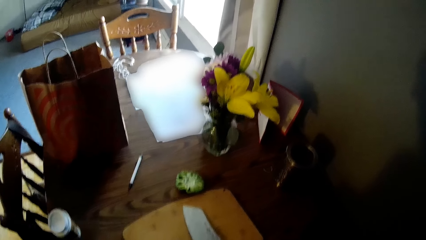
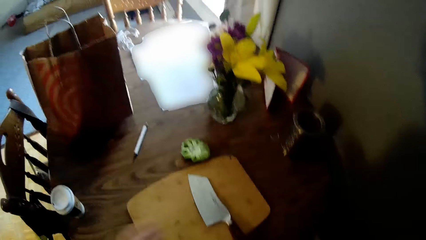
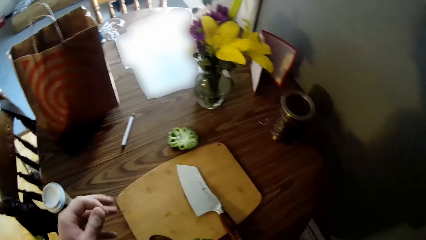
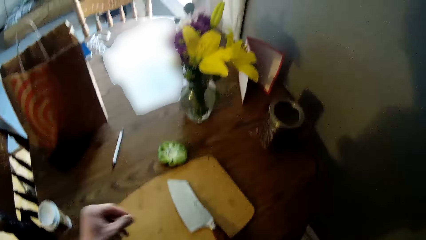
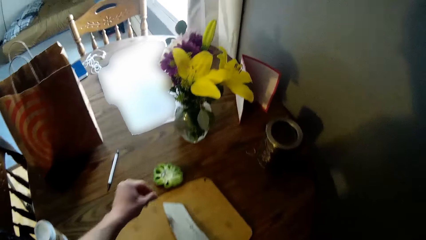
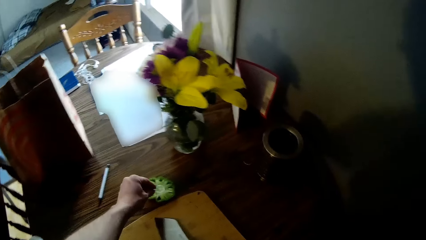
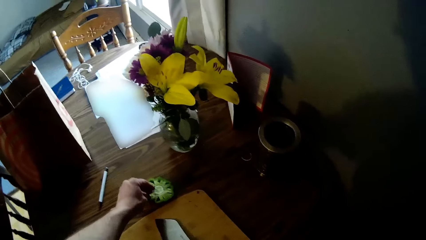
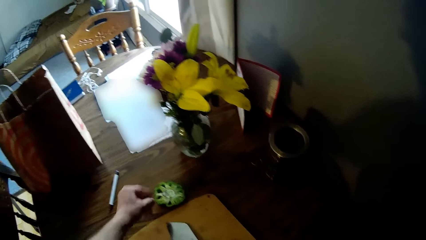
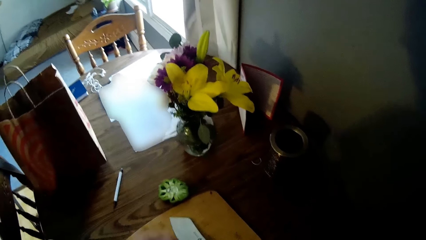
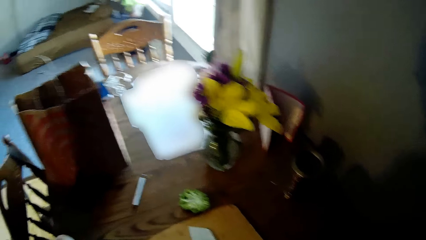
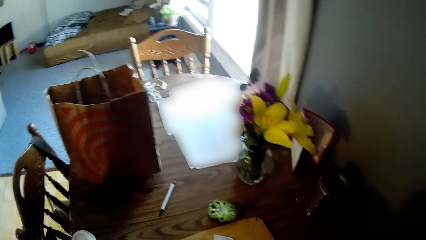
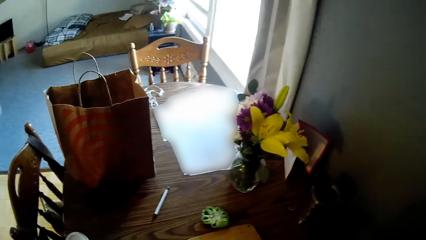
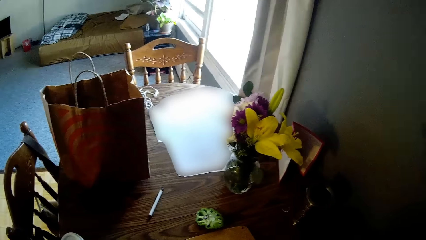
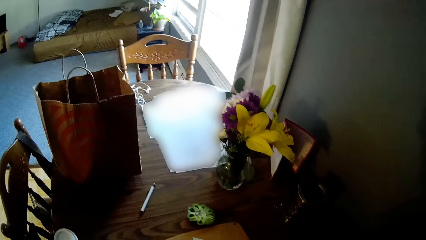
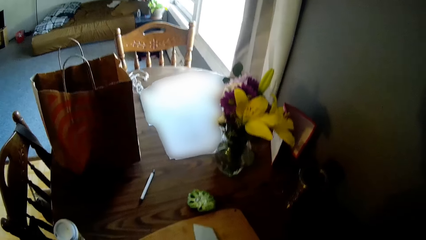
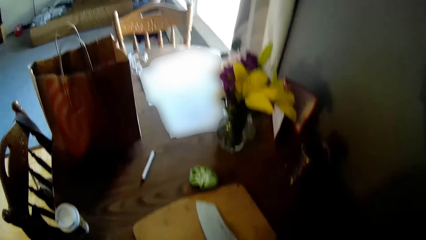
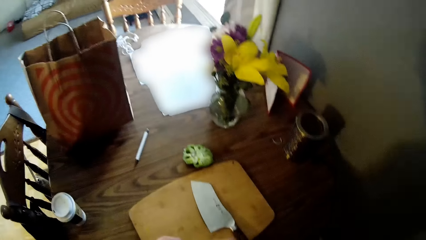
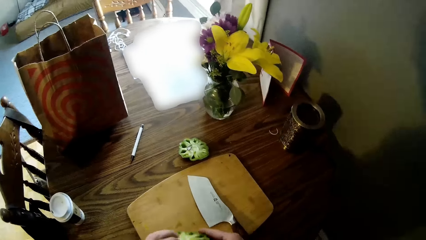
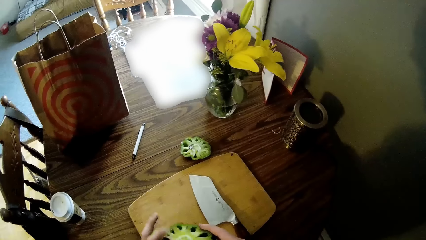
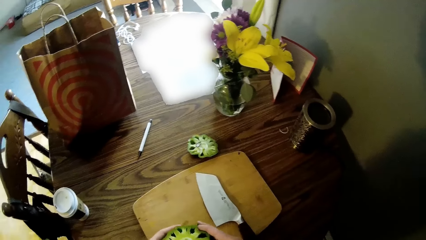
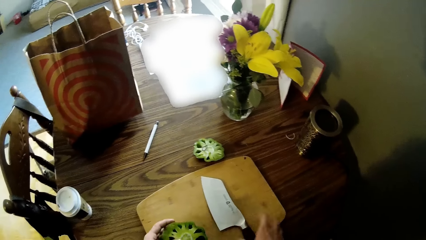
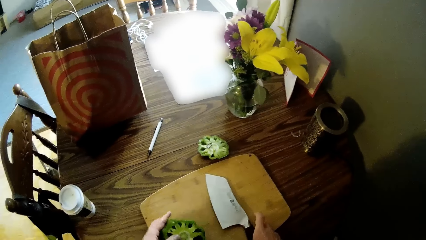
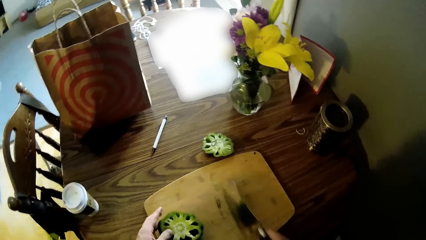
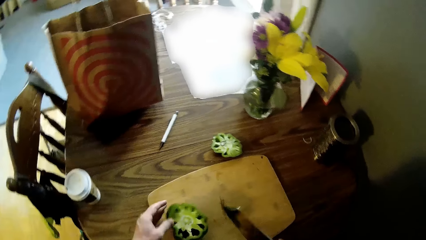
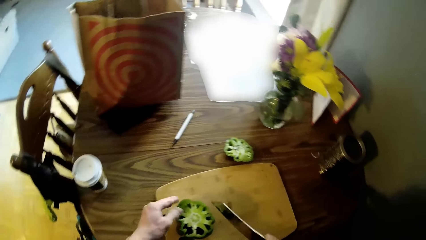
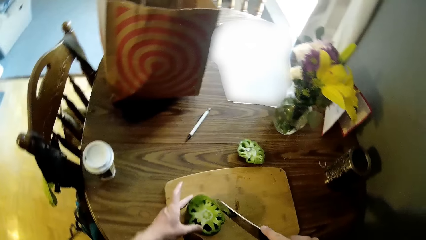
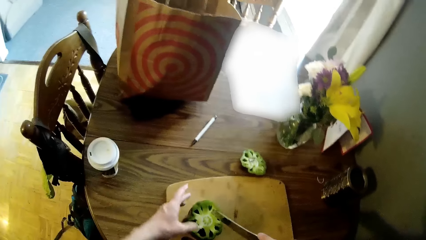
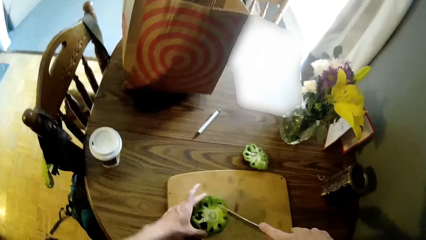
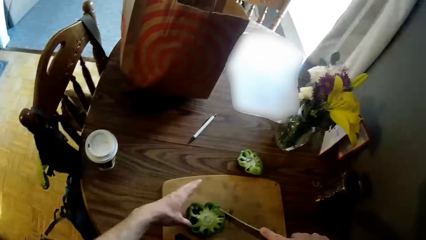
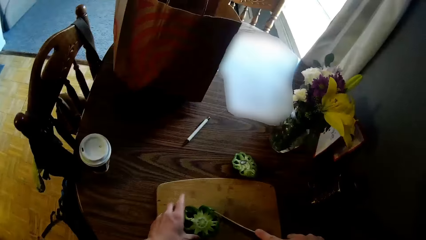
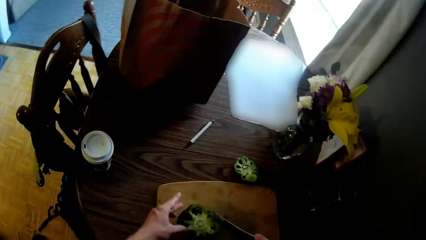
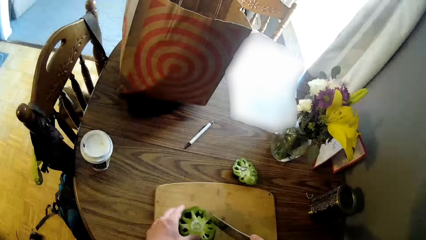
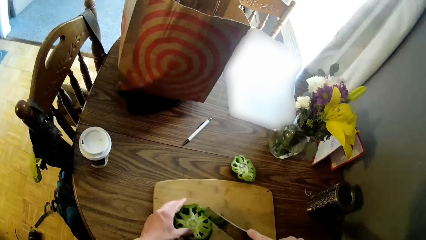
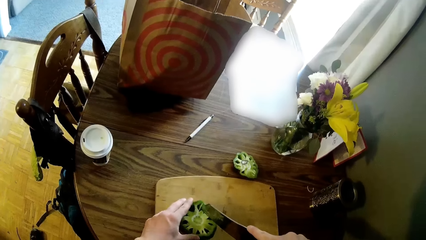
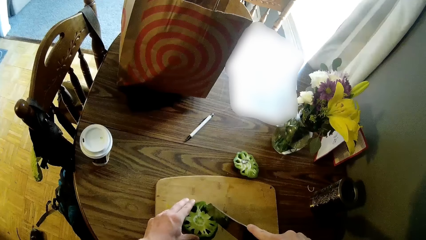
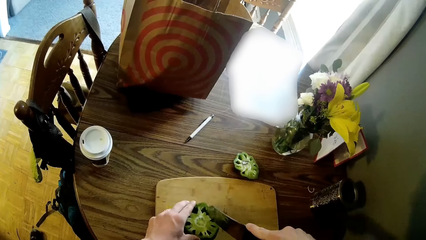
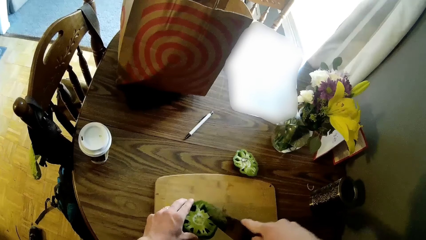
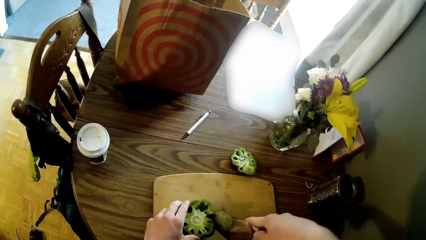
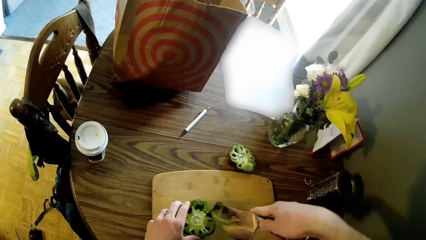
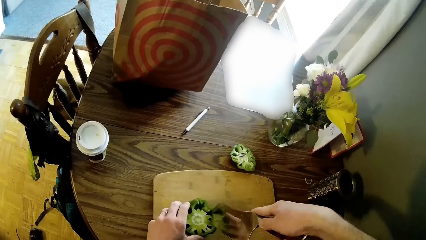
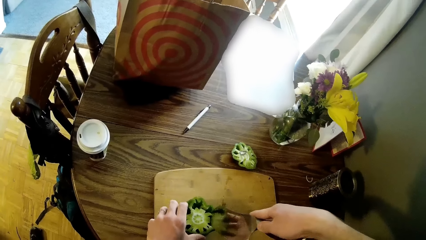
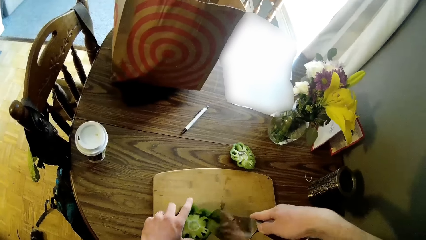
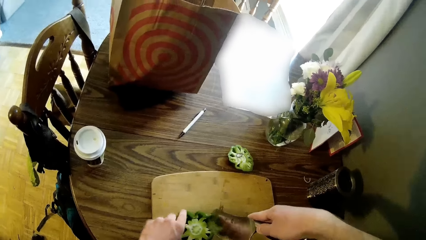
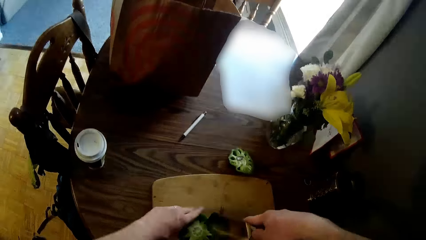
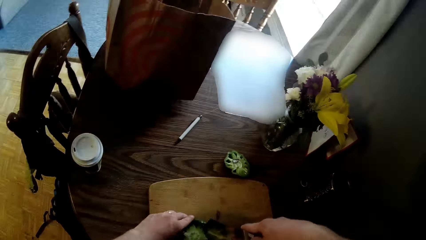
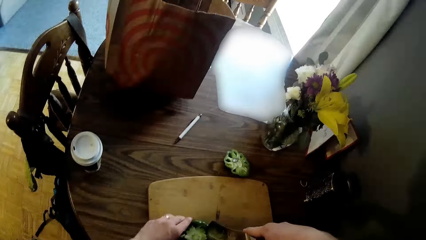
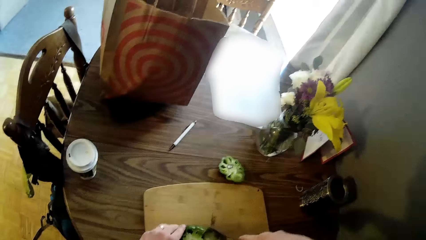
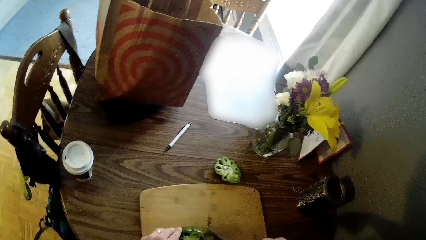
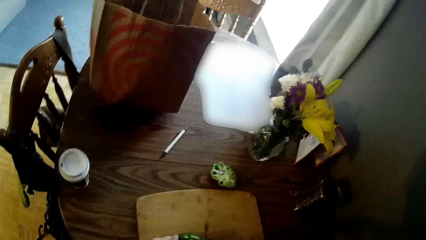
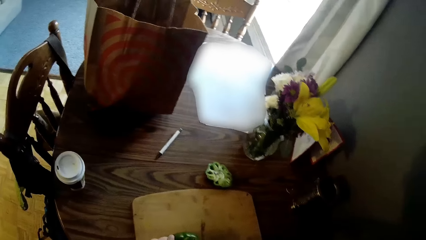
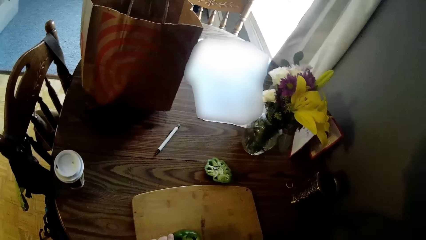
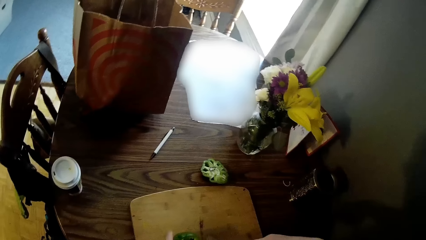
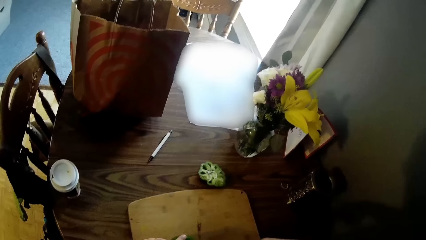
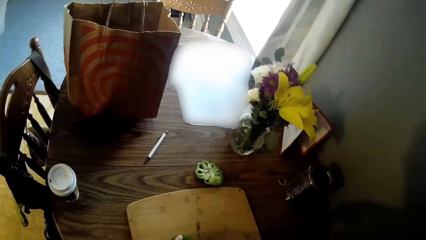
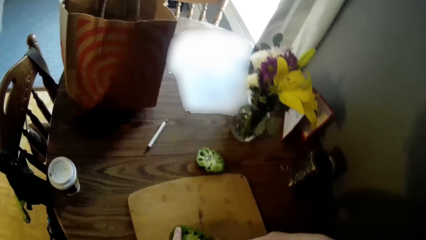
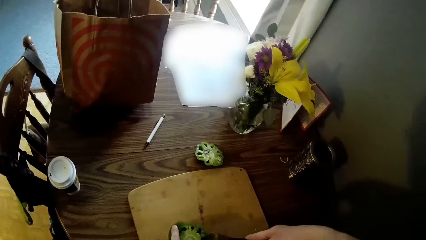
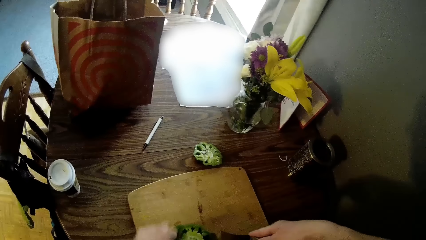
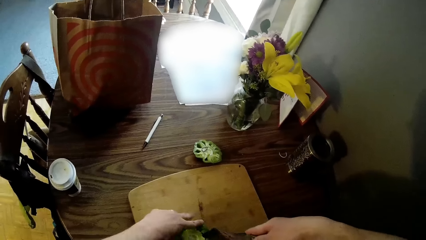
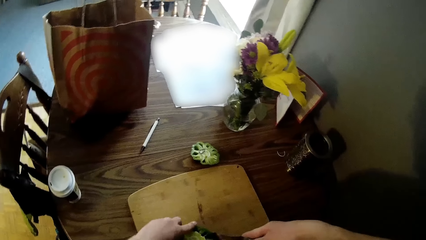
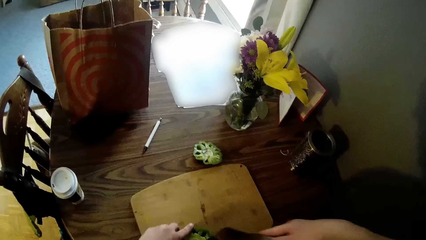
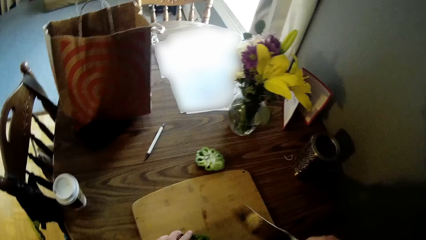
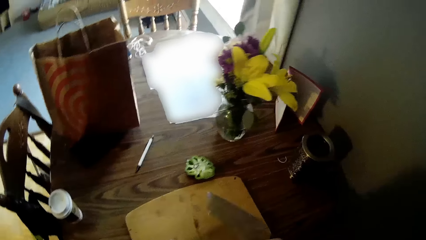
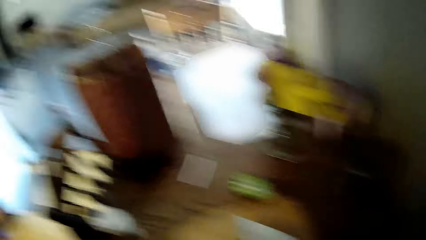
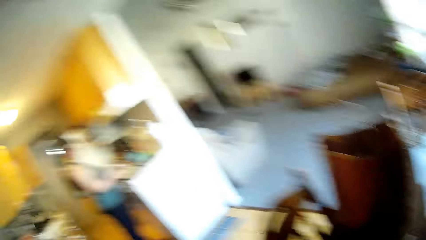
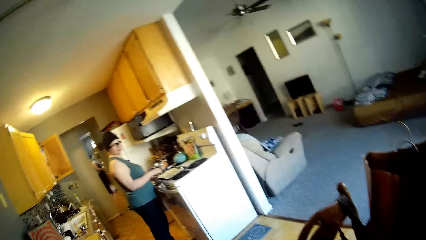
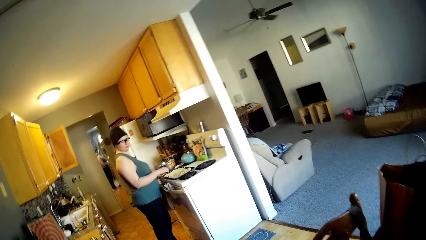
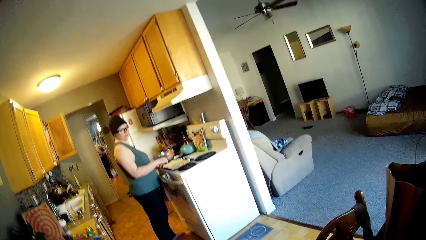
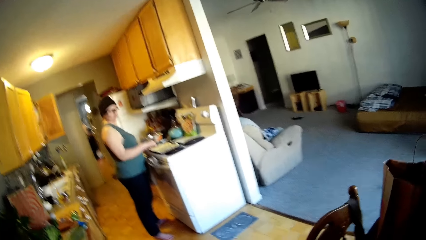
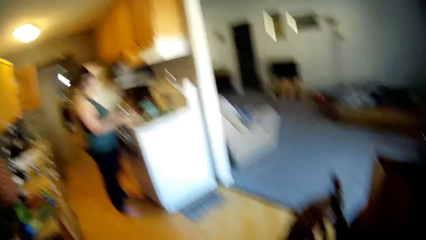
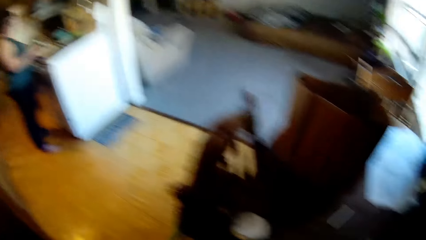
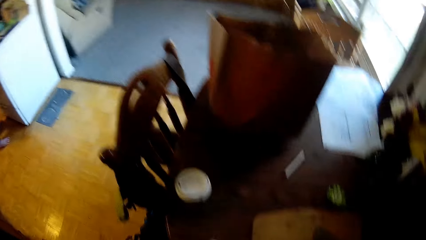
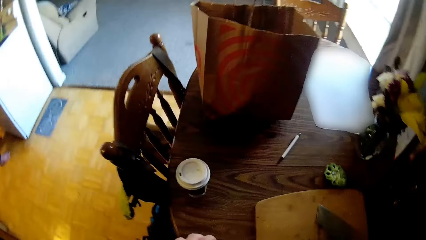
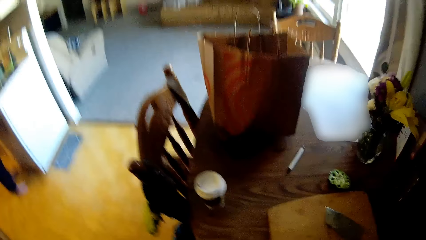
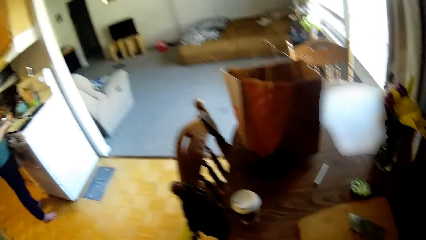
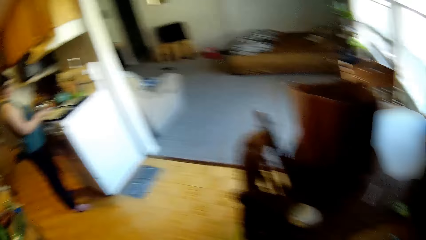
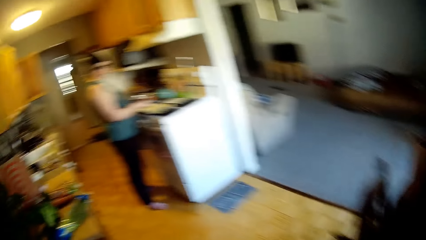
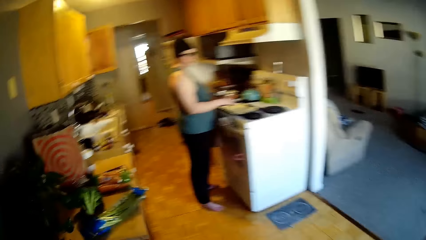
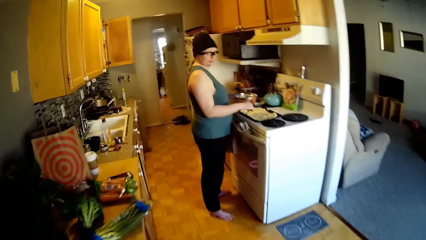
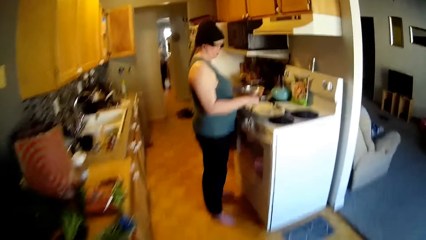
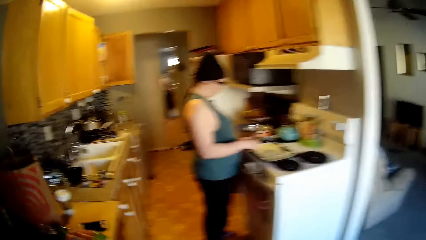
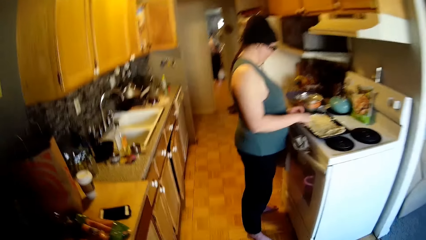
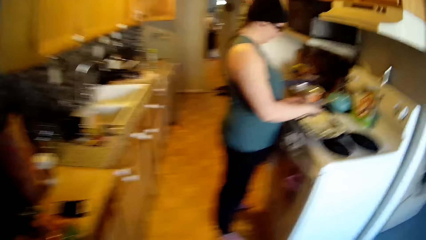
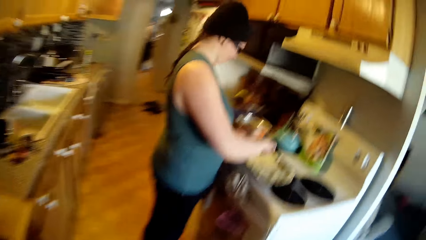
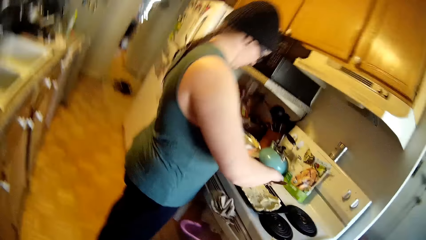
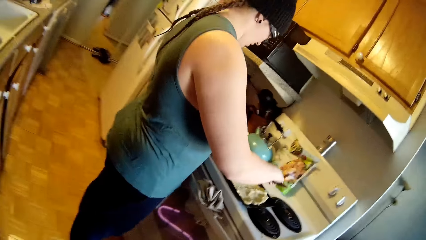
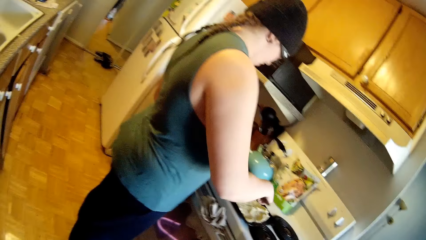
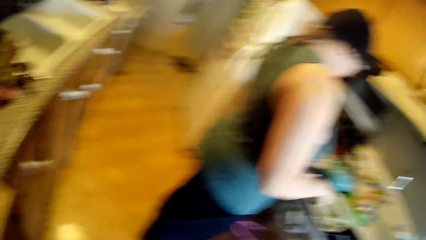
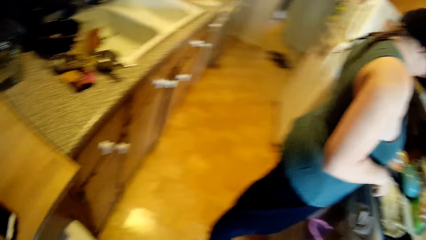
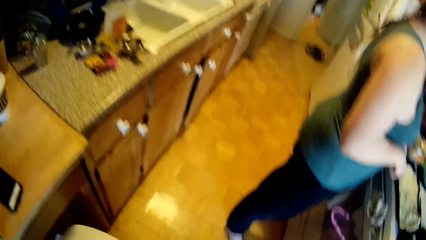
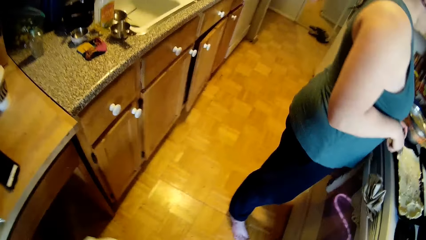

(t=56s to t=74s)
The camera wearer drops the debris on the dissected green pepper on the dining table. He picks up a knife. He drops the green pepper on the flat wooden board. He picks up the knife on the flat wooden board. He turns the pepper. He cuts the green pepper on the flat wooden board with the knife in his right hand. He drops the knife in his right hand on the flat wooden board. He walks around the kitchen. The woman spreads the flour mixture on a tray on the cooker. The camera wearer pulls out a trash bin under a kitchen cabinet.
